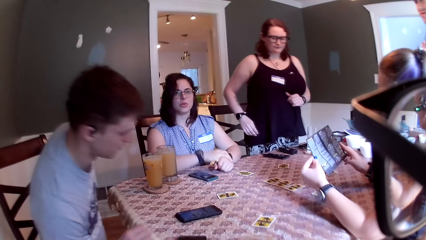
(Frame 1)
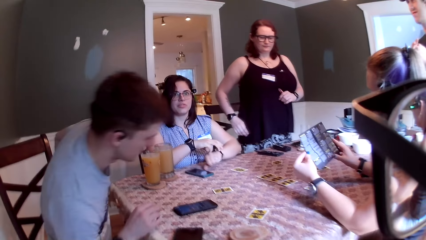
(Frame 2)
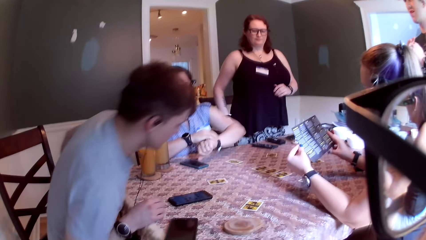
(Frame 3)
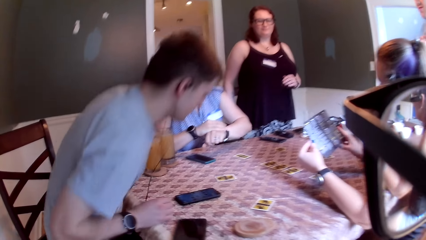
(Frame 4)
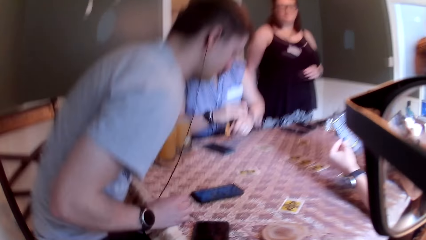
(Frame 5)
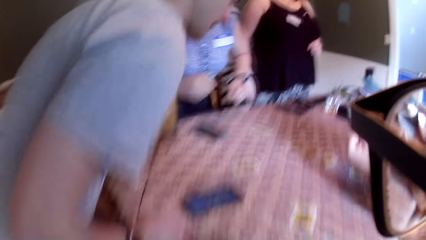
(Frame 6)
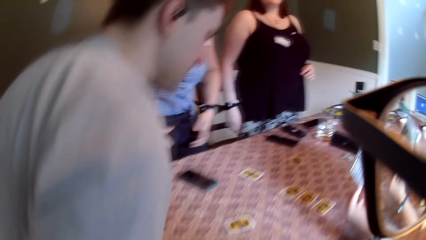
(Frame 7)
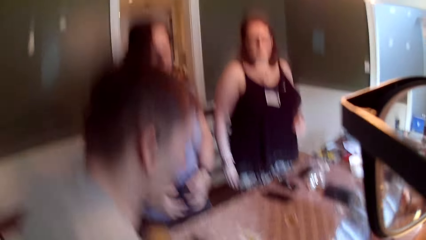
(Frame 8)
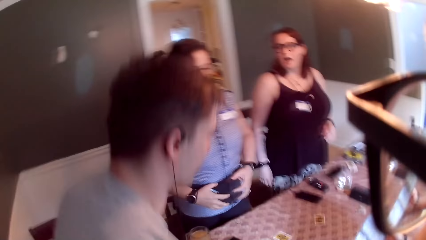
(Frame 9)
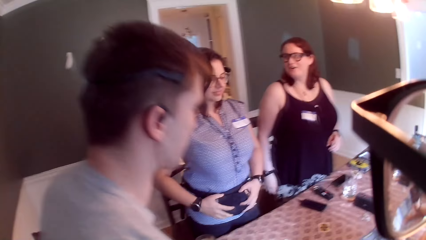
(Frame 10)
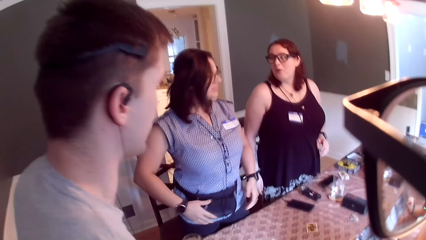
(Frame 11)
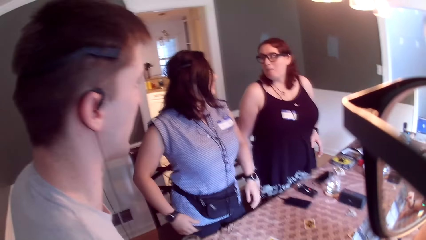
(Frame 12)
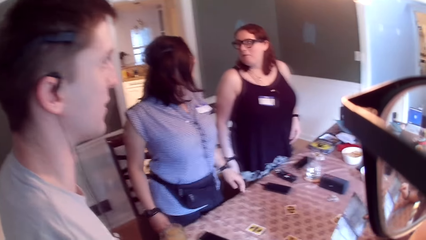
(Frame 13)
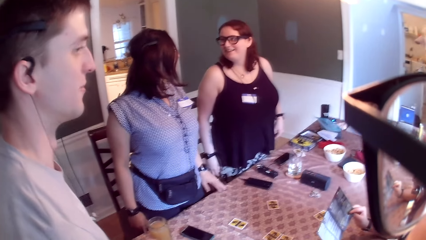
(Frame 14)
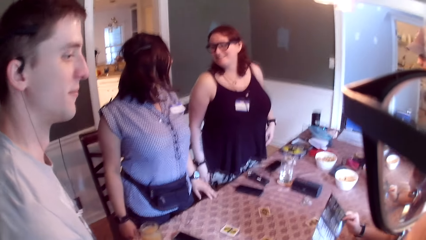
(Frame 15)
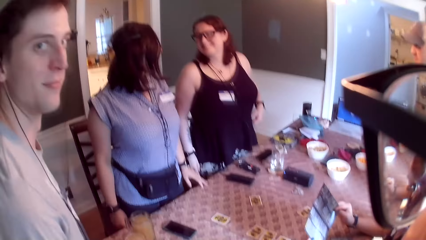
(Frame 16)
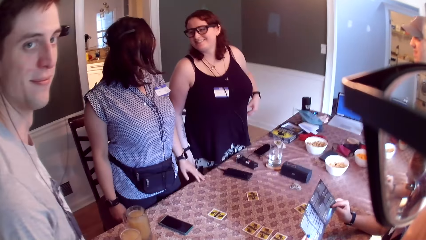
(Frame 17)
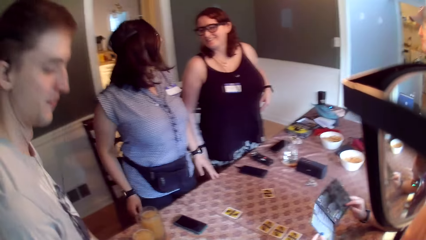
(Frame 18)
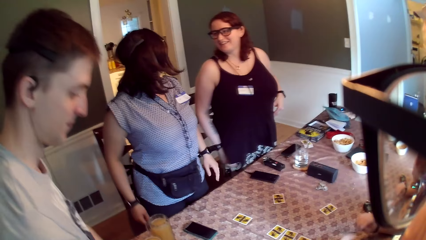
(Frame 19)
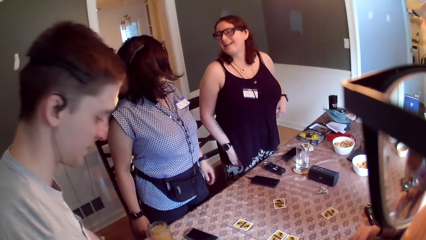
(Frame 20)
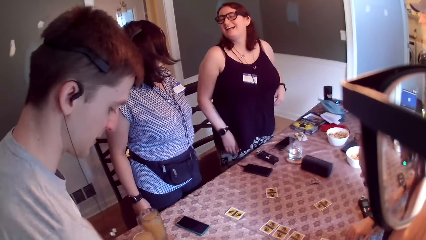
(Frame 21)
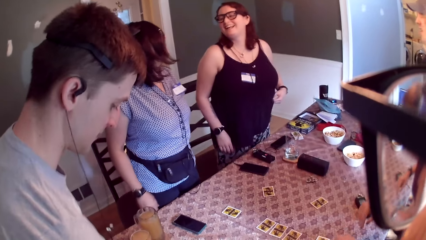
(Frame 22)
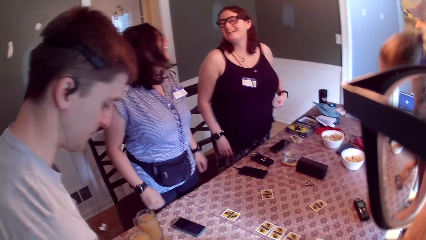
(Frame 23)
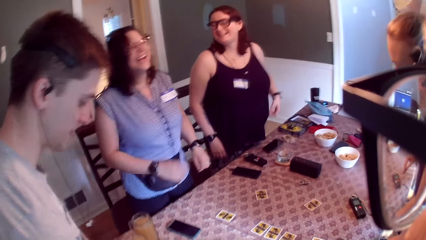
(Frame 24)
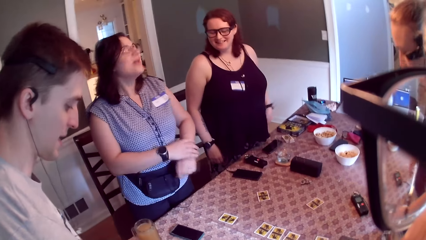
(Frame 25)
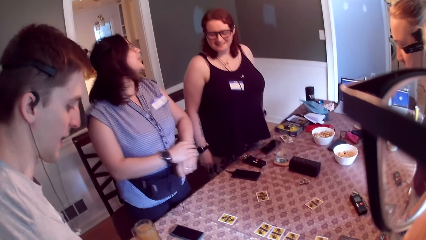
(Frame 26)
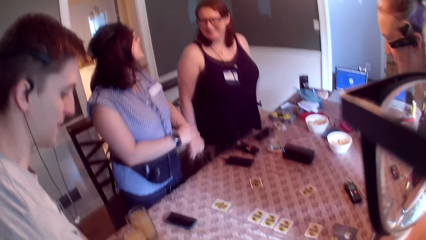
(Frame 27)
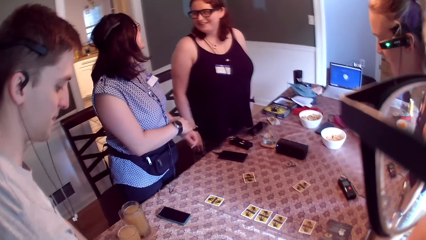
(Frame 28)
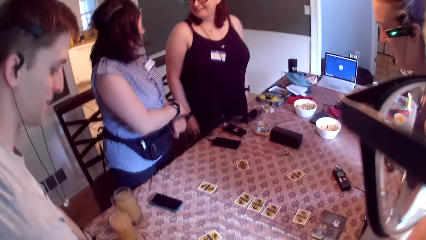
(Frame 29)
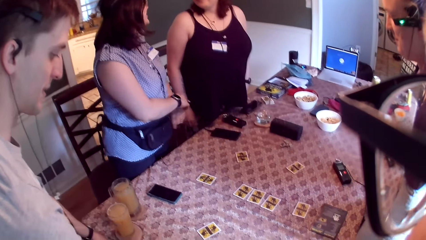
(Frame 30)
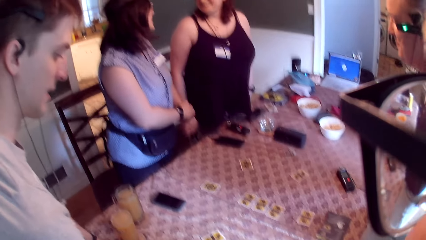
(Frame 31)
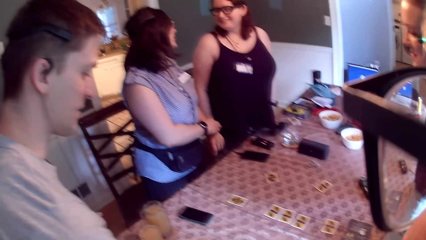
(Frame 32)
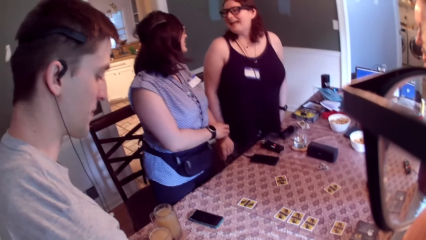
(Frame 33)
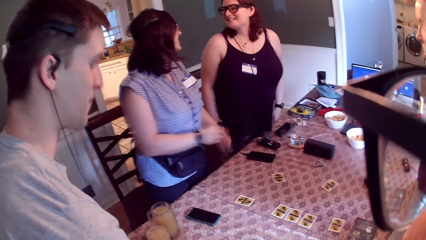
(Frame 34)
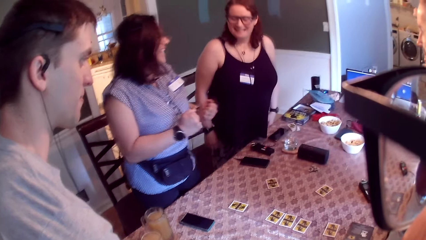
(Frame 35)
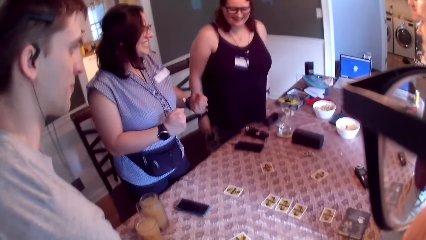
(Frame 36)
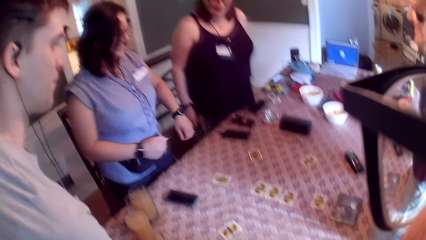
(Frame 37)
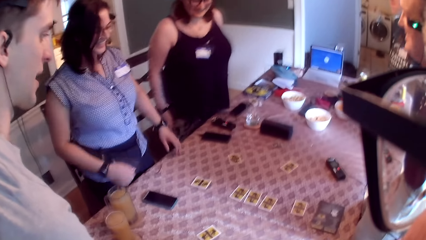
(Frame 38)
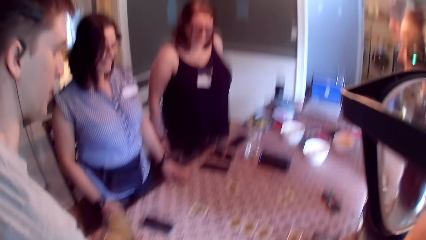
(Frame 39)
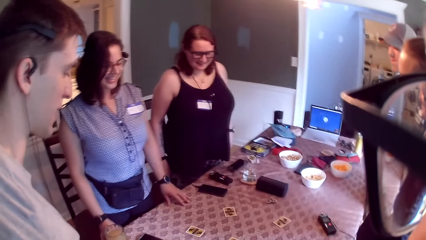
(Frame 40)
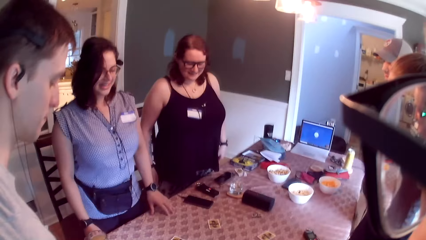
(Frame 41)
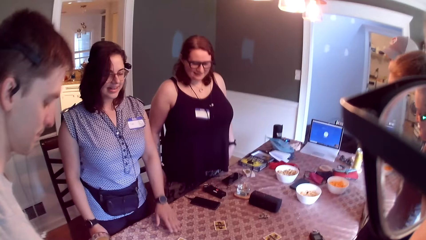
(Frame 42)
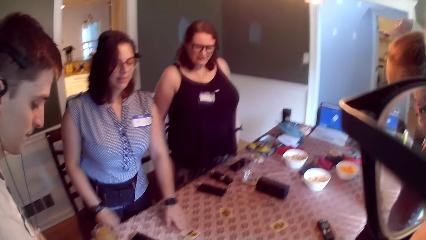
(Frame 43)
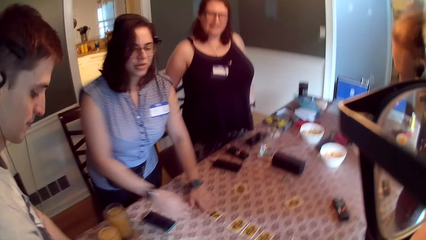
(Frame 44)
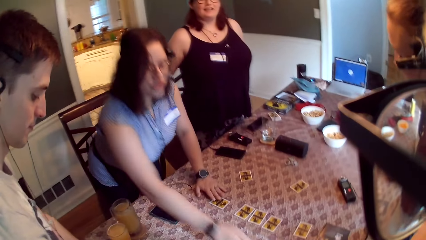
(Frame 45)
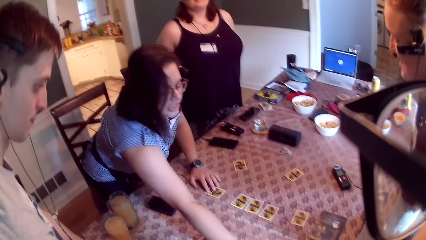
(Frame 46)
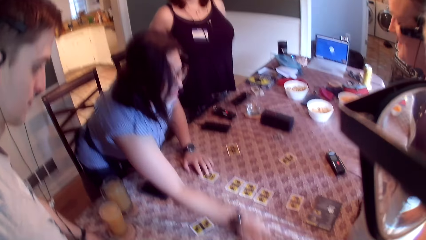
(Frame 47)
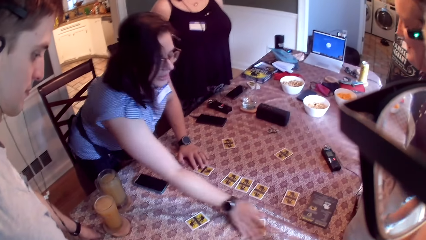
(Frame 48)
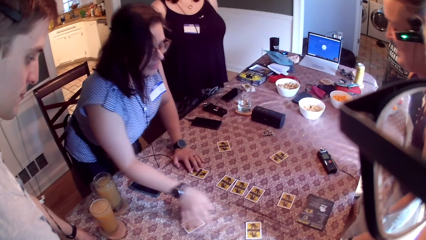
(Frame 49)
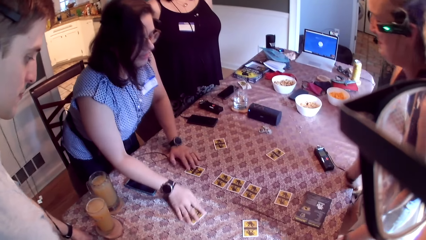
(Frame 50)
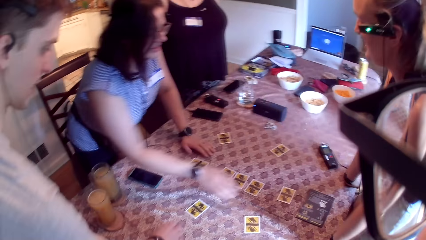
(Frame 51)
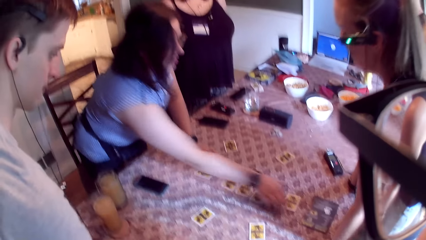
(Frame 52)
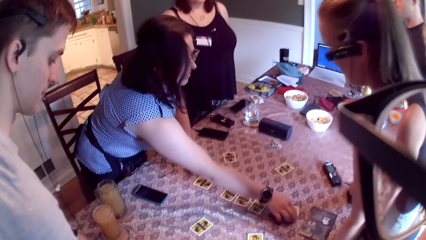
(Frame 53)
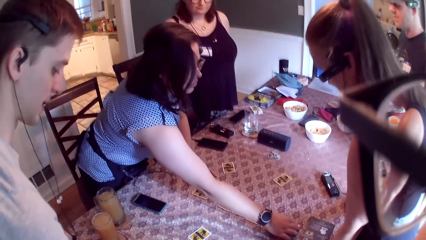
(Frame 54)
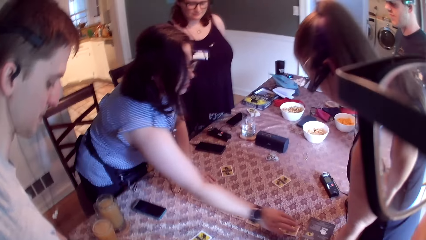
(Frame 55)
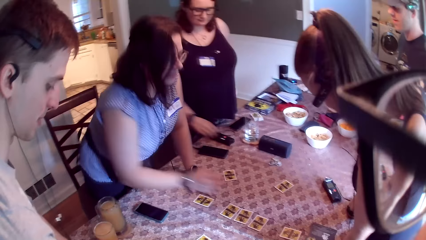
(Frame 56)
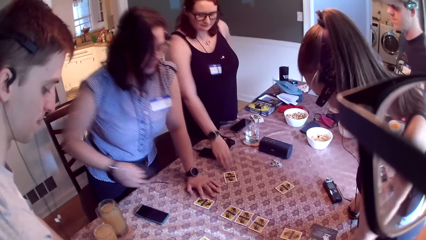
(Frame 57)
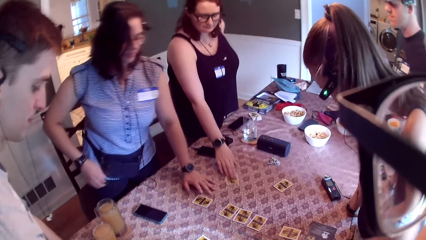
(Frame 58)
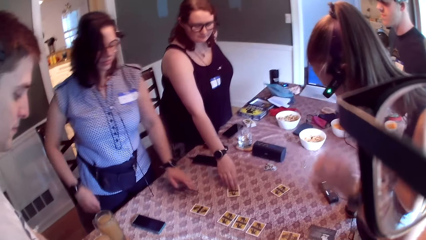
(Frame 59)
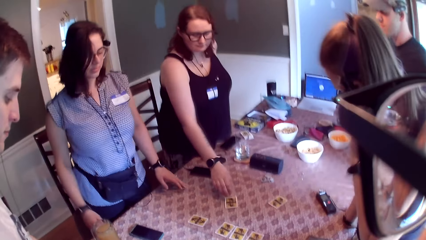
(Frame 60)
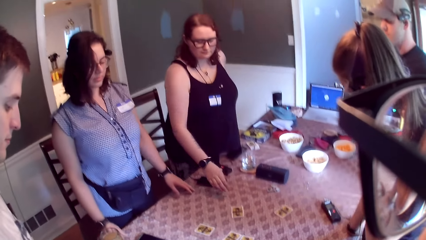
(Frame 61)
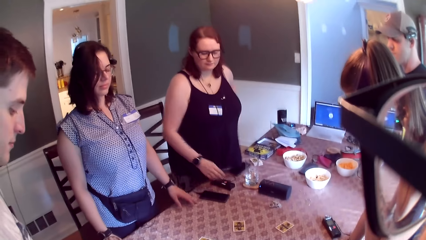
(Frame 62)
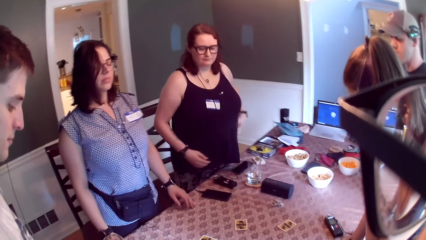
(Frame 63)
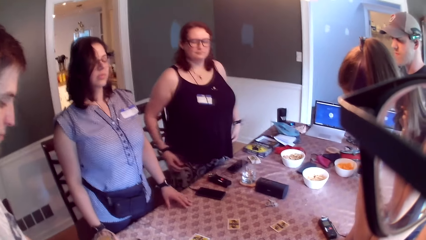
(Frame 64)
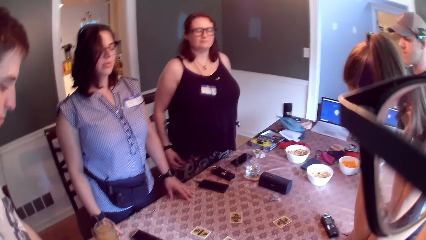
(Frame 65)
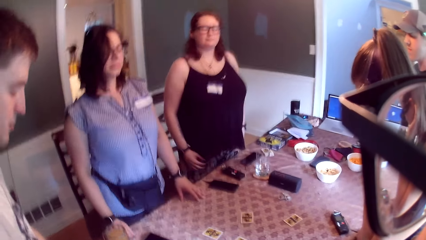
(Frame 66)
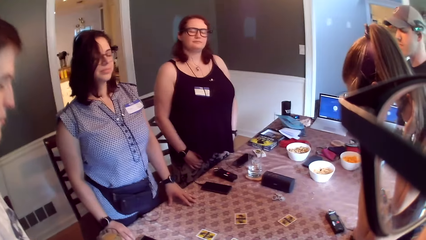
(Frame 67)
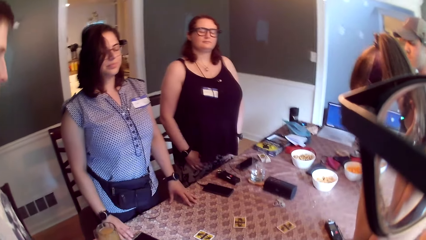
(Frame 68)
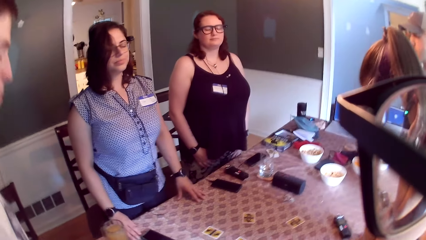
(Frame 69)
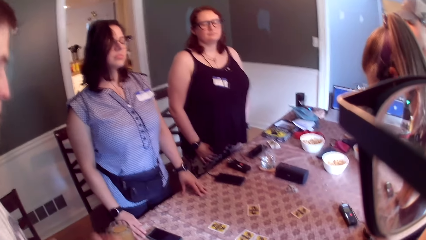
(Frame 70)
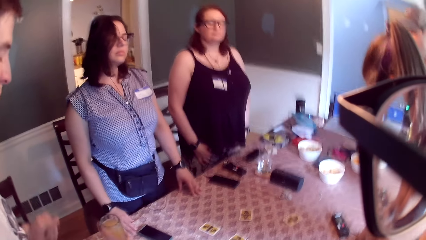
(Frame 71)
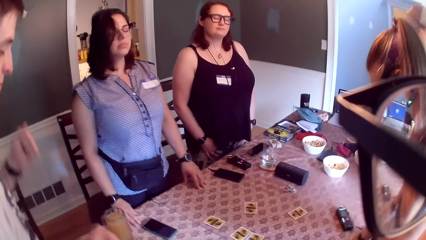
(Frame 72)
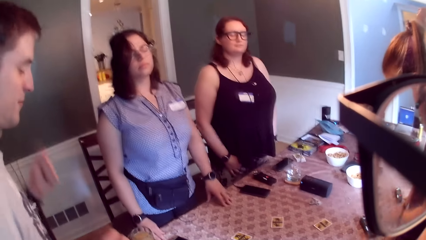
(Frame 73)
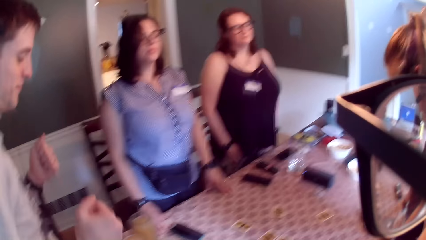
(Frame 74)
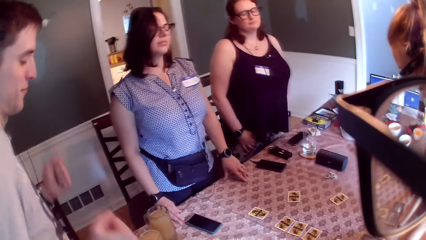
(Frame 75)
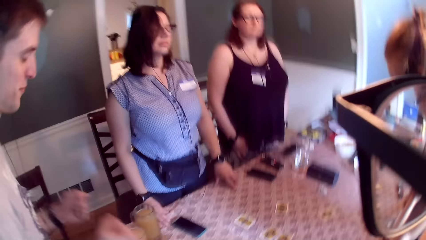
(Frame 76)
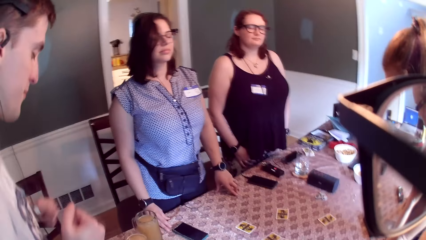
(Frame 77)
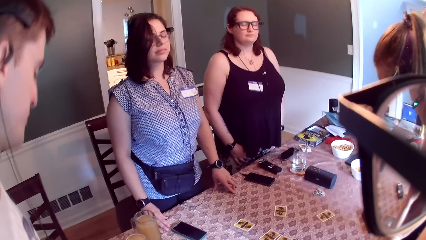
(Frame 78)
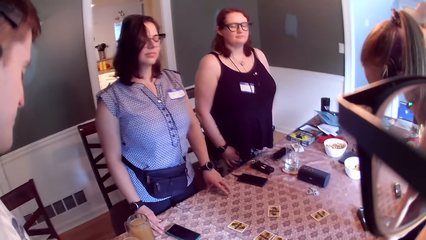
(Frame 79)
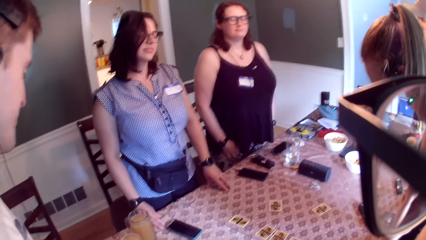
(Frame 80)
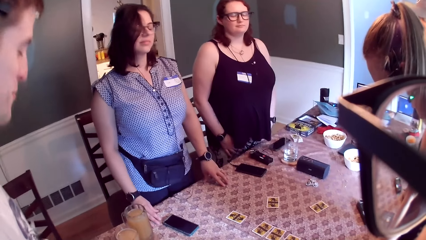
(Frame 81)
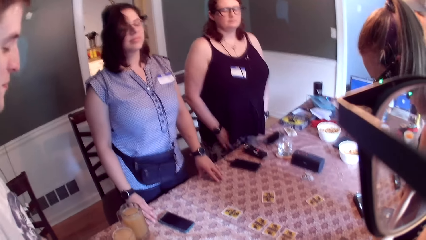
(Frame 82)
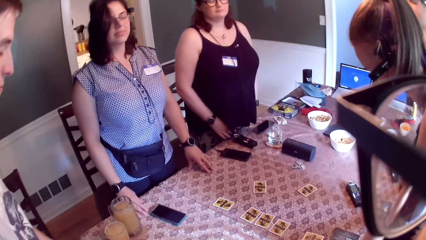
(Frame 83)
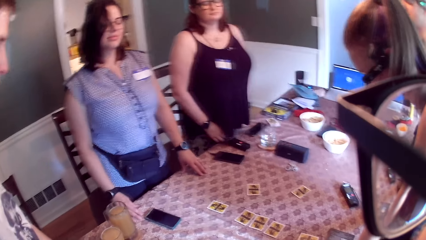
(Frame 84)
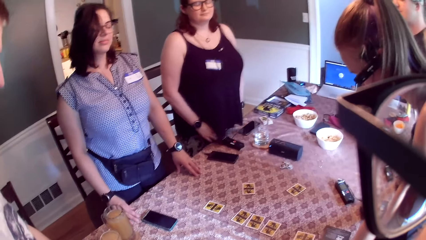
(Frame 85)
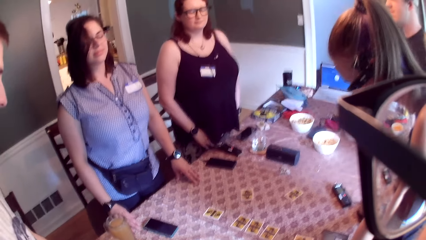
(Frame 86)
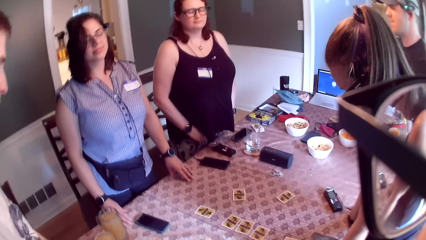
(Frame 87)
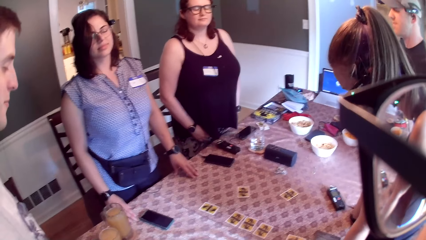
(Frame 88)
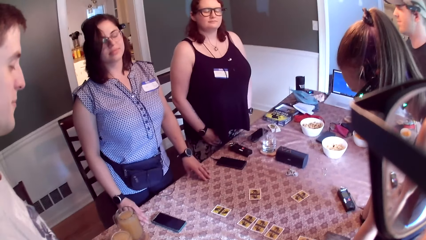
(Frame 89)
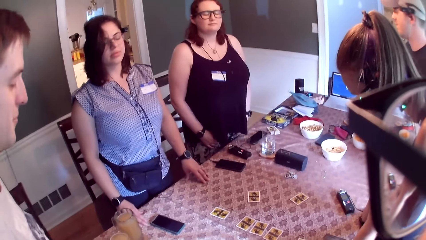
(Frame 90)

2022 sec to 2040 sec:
The camera wearer and other persons stand from their chairs. The camera wearer and the persons speak to each other. A woman shifts cards on the table with her right hand. The woman touches the cards on the table. Another woman shifts a card on the table with her right hand. The other woman touches the card on the table. The camera wearer and the persons dance to the music.
